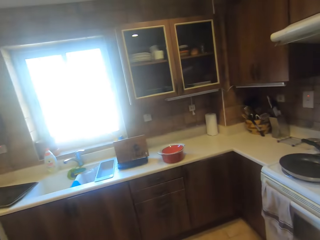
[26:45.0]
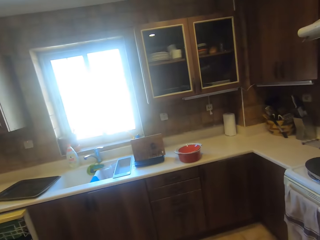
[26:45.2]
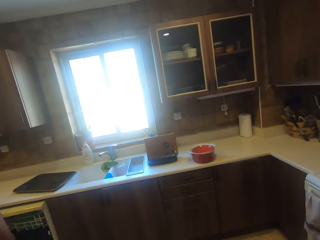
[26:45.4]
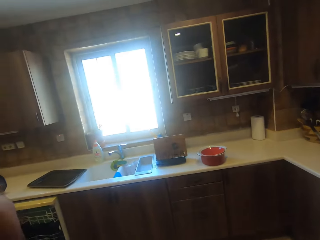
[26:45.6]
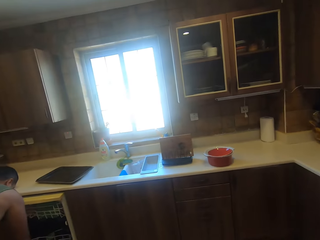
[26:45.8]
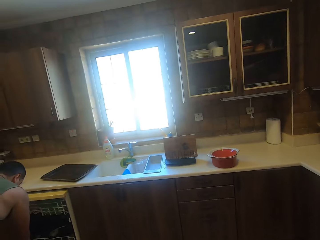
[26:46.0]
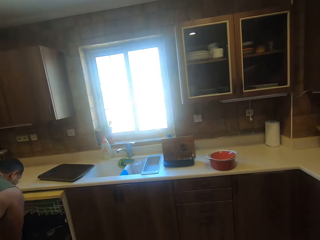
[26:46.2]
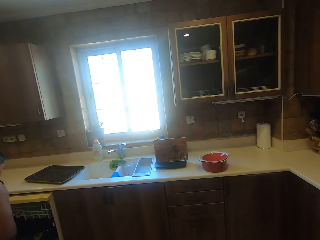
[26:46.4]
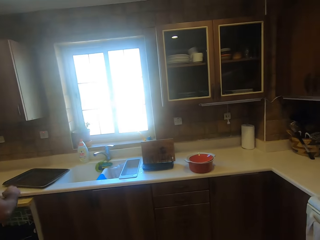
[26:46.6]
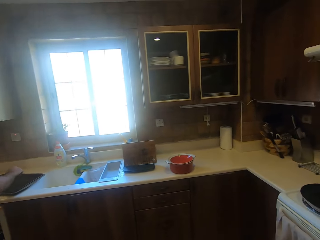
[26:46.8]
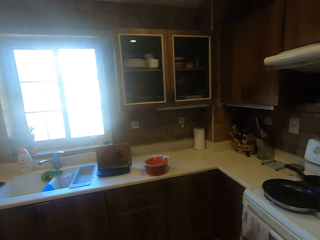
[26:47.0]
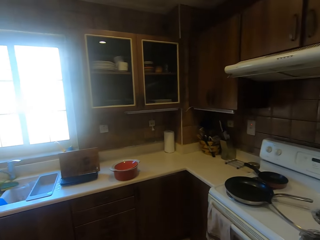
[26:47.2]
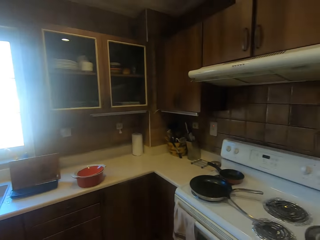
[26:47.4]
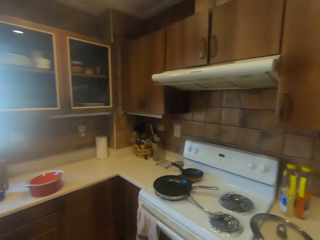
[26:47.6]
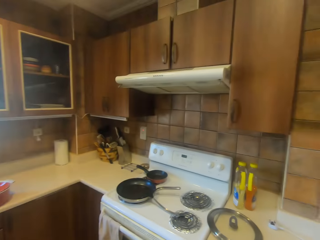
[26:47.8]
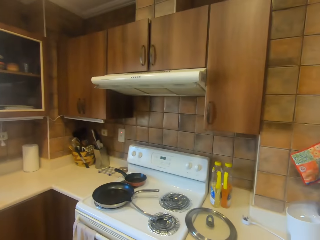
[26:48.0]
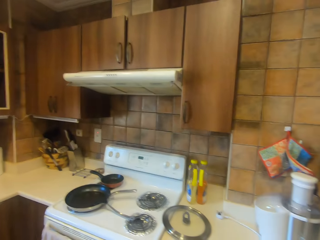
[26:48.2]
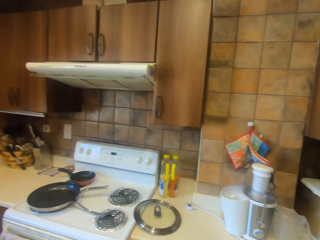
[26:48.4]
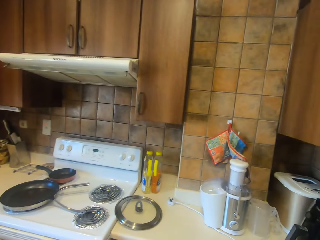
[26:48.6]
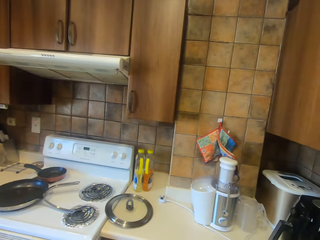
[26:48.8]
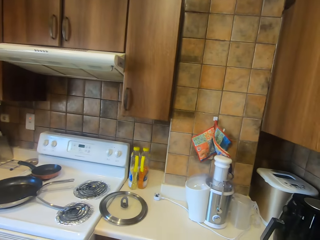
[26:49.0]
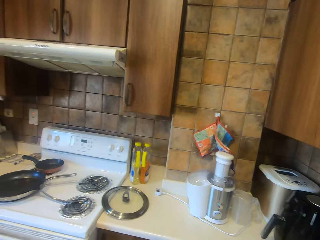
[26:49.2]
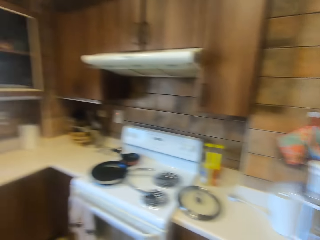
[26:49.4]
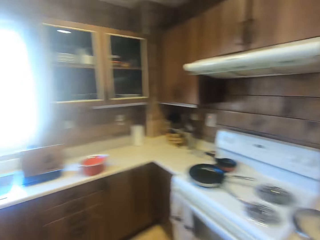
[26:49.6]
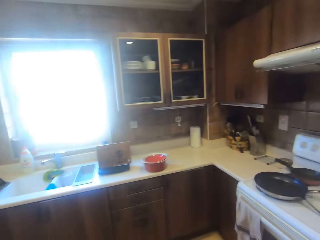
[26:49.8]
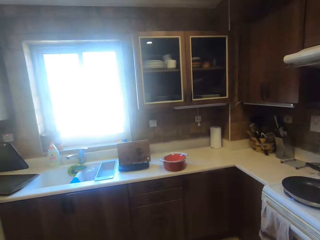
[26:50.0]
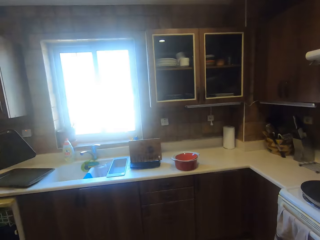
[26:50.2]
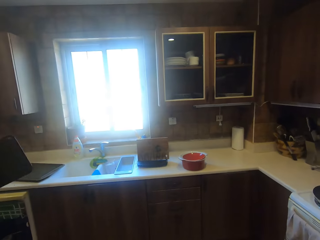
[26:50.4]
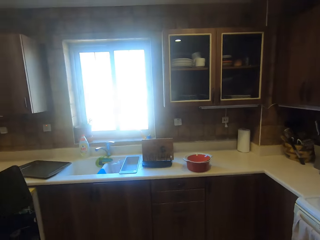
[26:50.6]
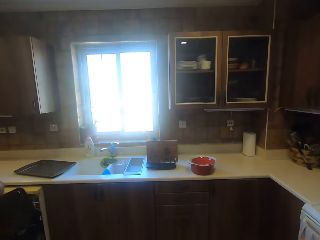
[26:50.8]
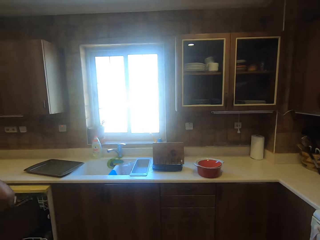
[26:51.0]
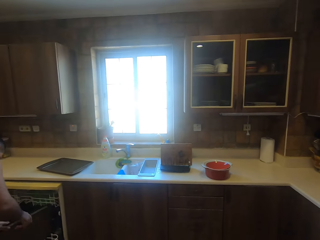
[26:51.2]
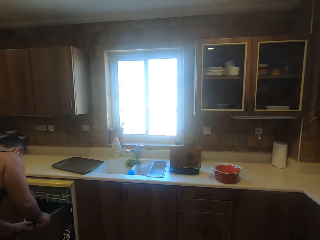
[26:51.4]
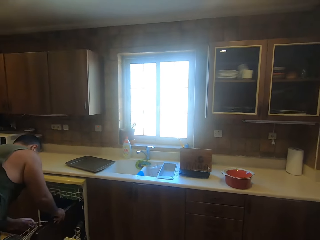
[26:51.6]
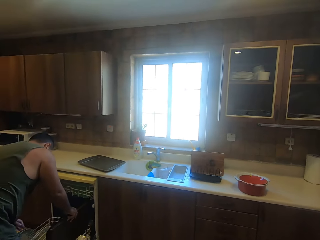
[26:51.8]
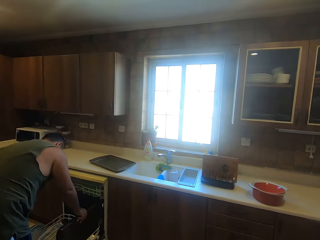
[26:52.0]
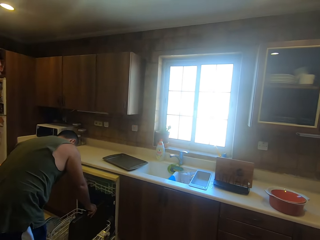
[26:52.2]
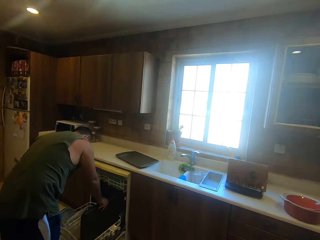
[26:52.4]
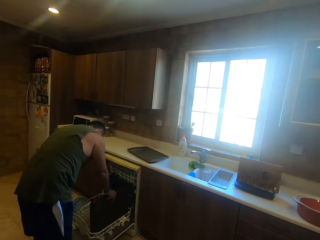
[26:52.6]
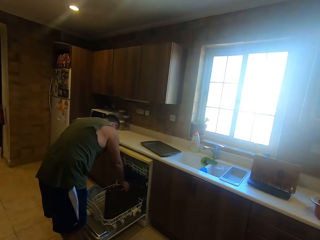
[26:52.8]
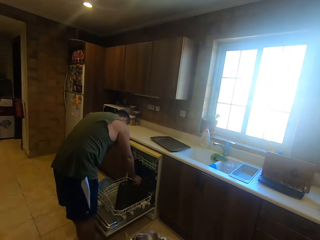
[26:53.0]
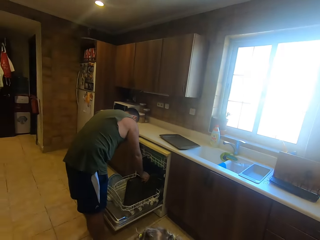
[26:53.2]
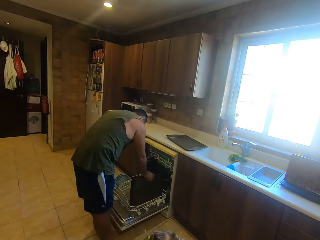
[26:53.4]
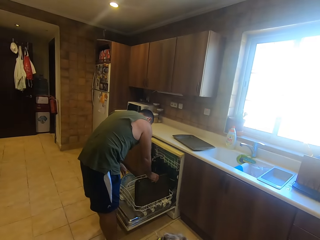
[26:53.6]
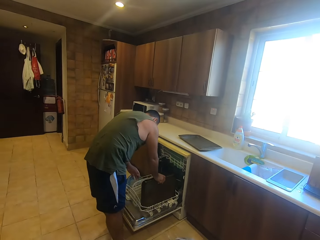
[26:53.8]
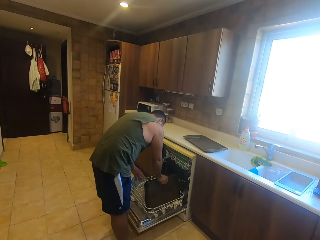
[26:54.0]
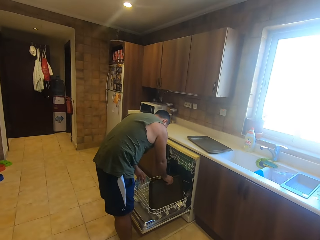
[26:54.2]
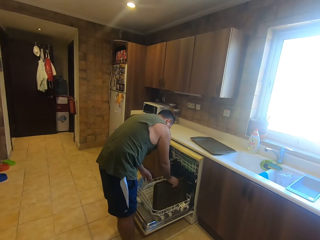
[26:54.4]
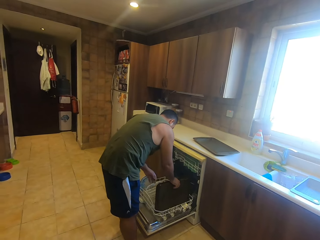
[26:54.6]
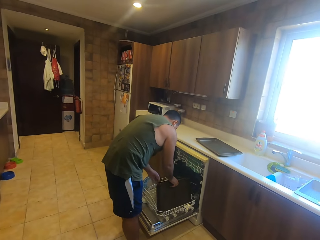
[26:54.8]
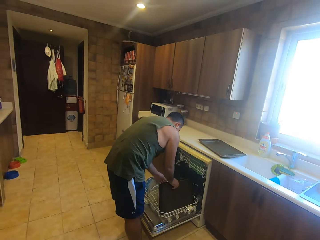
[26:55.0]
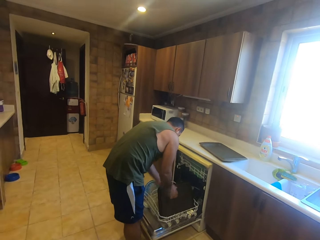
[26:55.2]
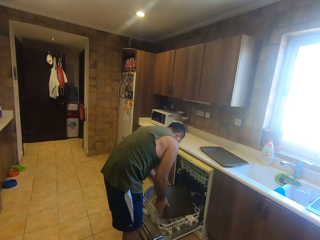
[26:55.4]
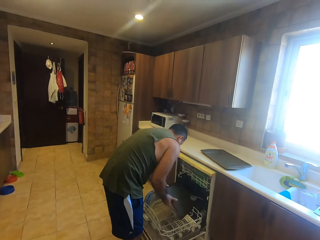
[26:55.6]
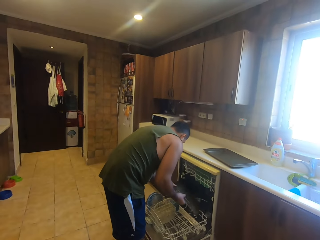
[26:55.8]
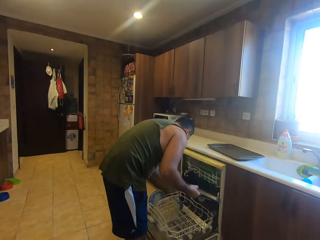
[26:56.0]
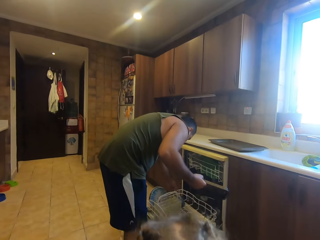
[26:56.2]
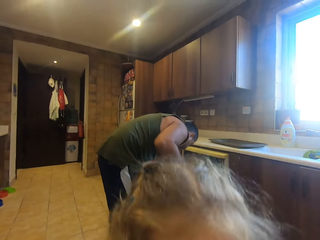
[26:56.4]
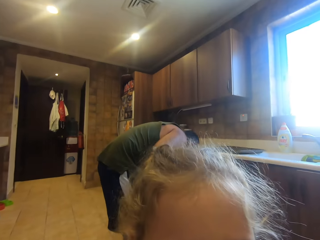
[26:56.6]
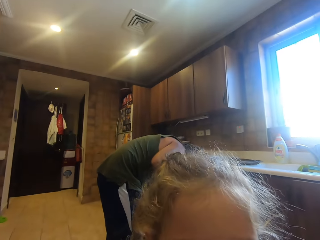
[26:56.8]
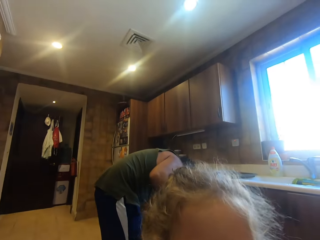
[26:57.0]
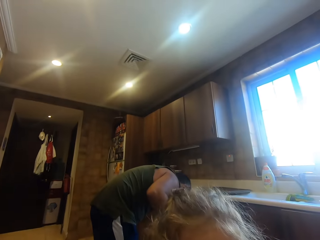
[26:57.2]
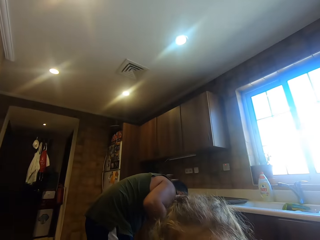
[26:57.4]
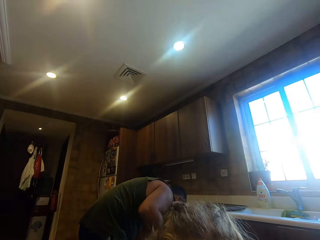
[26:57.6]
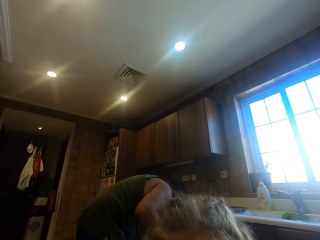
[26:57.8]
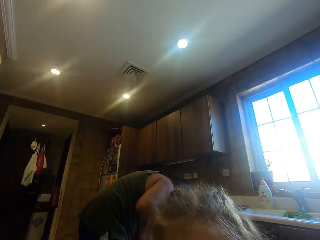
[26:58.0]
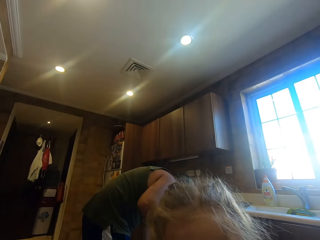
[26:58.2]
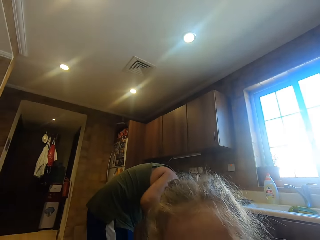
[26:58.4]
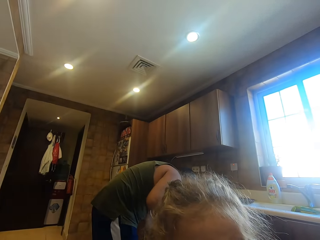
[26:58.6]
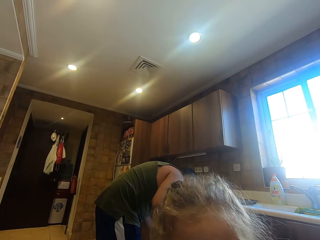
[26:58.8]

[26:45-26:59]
A man picks something in the dishwasher. He grabs a tray on the counter and puts something on the tray. The camera wearer looks around the kitchen. The man arranges the tray inside the dishwasher and holds the tray in the dishwasher. A girl stands close to the camera wearer. The man stretches a hand. The girl stands close to the camera wearer. The girl talks to the camera wearer. The man arranges the tray inside the dishwasher.

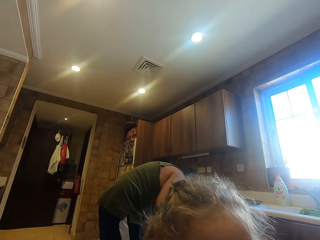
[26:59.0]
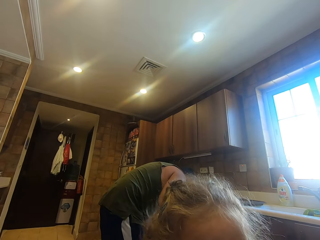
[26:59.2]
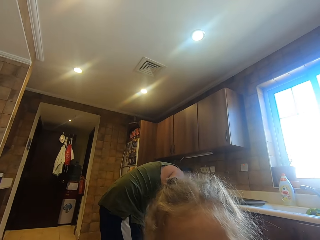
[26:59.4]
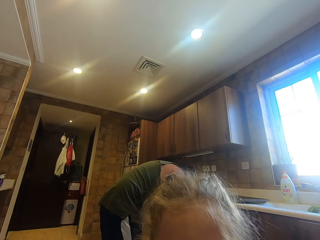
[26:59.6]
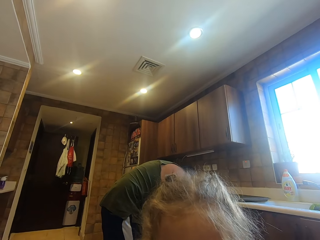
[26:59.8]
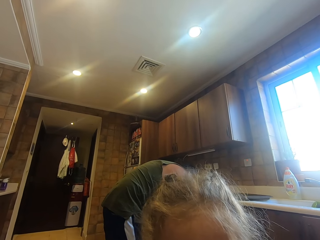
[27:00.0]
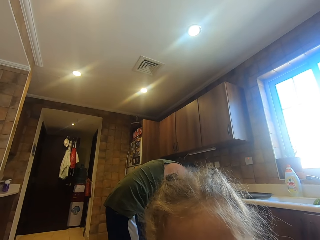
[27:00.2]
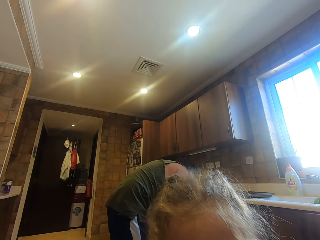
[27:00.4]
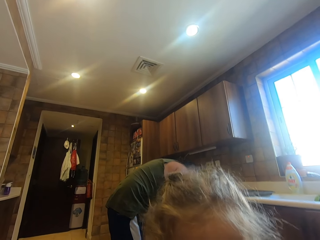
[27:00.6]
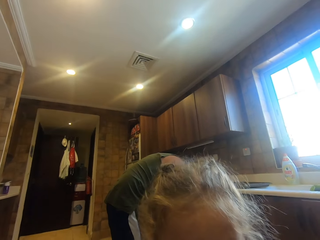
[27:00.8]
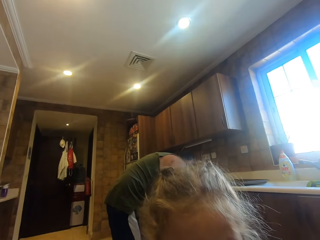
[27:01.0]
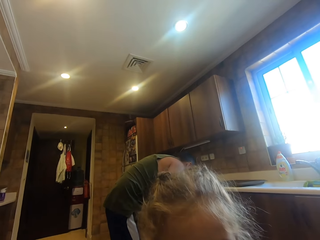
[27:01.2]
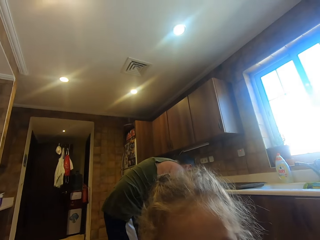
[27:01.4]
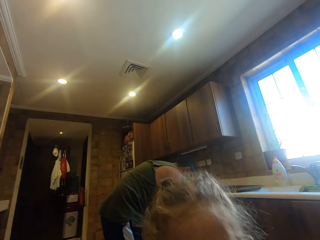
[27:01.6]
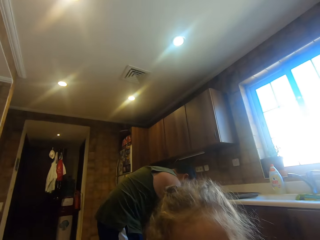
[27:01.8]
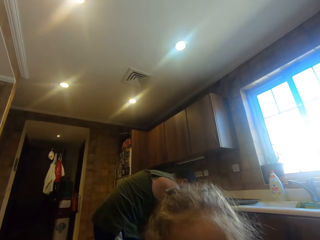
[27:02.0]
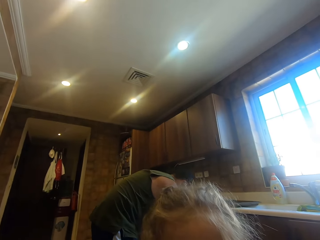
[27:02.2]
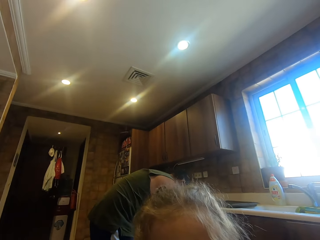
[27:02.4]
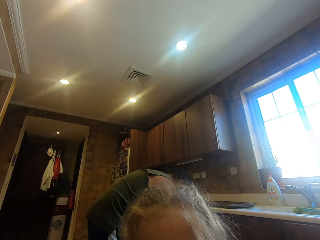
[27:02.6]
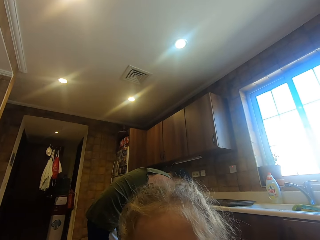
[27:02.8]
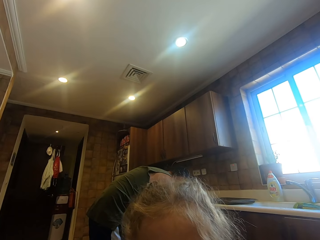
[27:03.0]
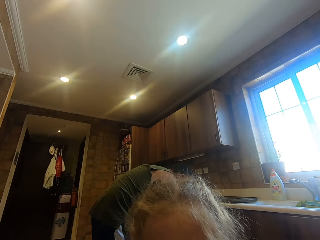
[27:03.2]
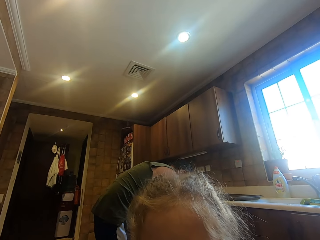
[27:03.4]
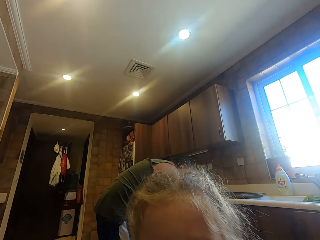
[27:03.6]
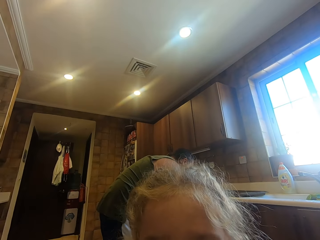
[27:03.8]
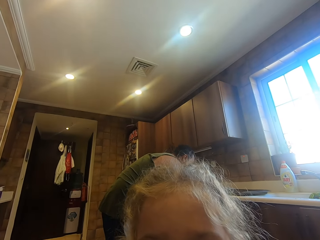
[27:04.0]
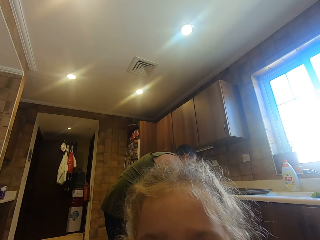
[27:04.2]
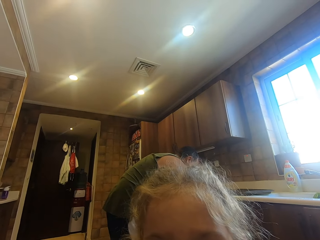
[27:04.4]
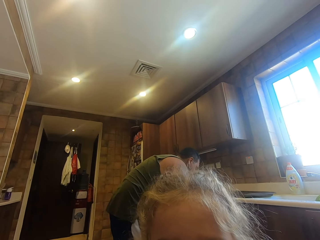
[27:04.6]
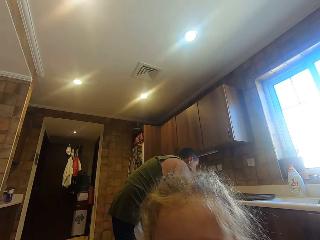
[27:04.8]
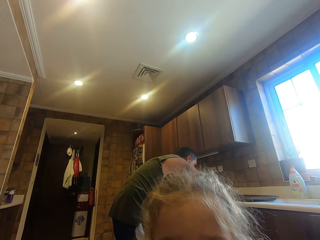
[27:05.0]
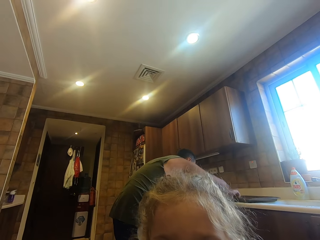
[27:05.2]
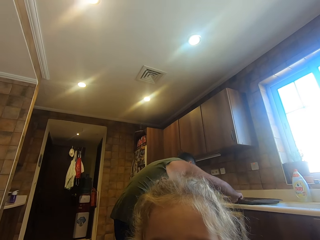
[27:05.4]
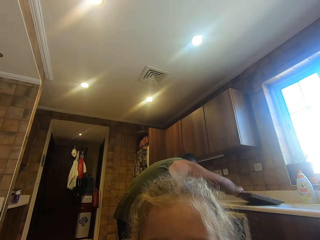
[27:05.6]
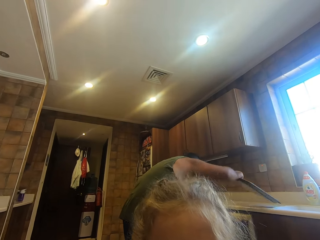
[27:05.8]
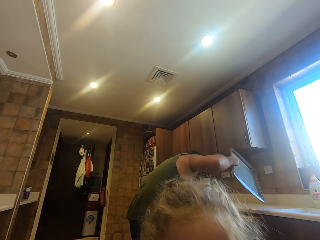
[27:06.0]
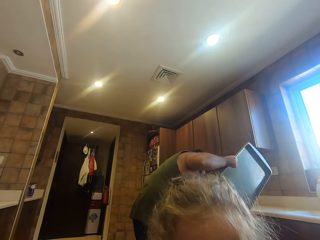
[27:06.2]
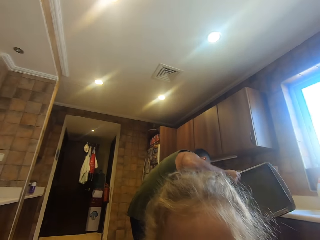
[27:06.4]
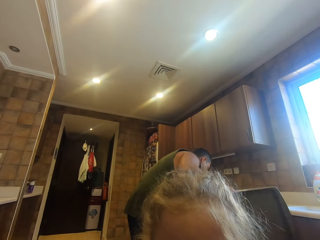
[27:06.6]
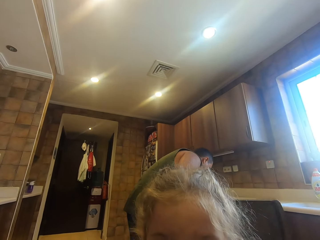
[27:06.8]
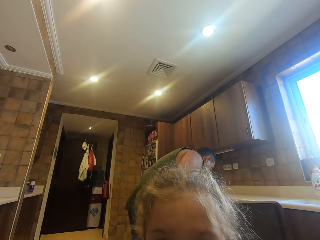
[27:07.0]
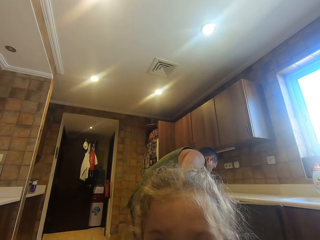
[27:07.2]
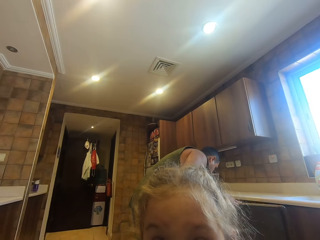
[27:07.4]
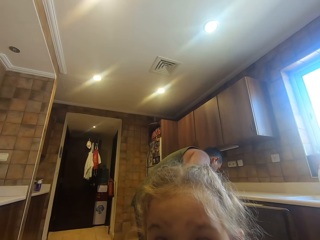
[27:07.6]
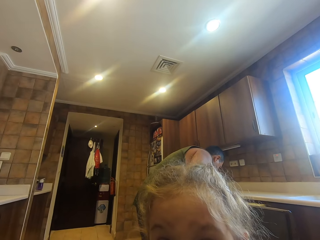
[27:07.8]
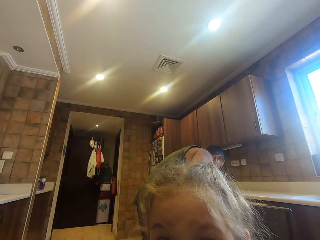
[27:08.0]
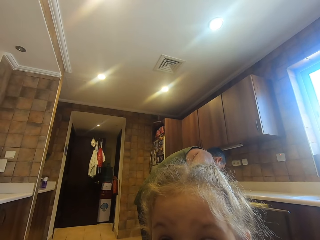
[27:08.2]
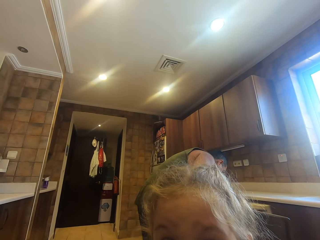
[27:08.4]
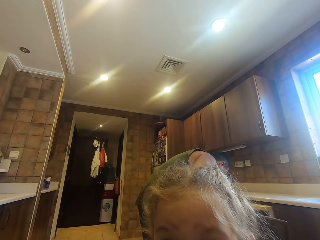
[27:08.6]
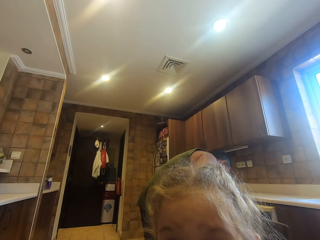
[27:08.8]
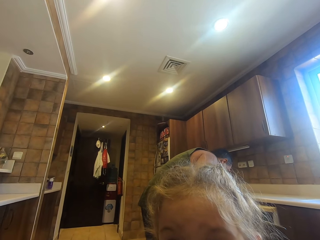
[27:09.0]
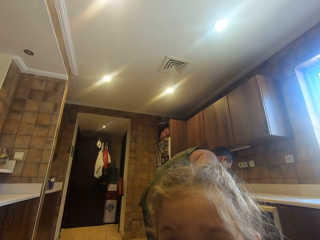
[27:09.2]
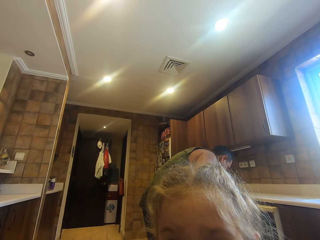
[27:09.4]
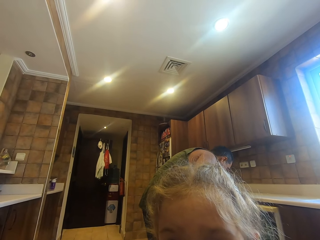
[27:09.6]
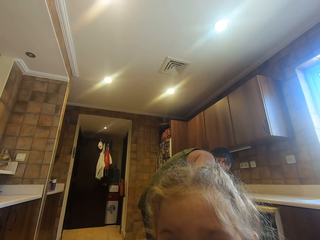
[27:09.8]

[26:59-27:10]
A girl moves her head. A man picks up a tray on the countertop. The camera wearer converses with the girl. They converse with the girl again. The man arranges the tray inside the dishwasher. The girl raises her eyebrows.
